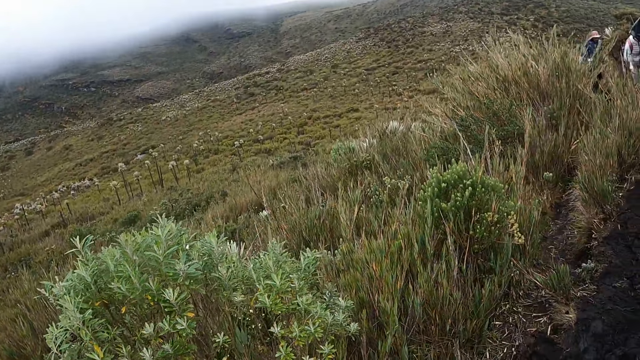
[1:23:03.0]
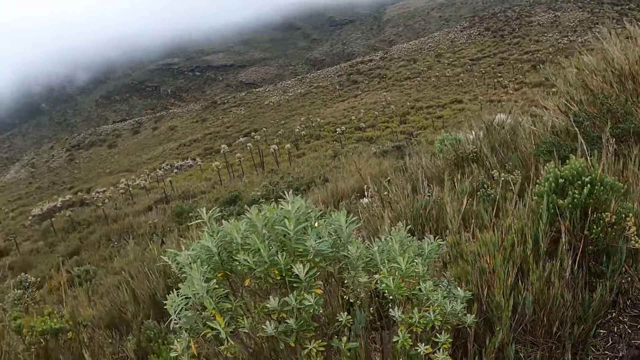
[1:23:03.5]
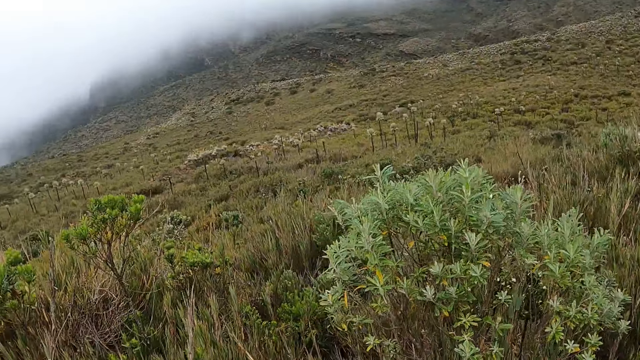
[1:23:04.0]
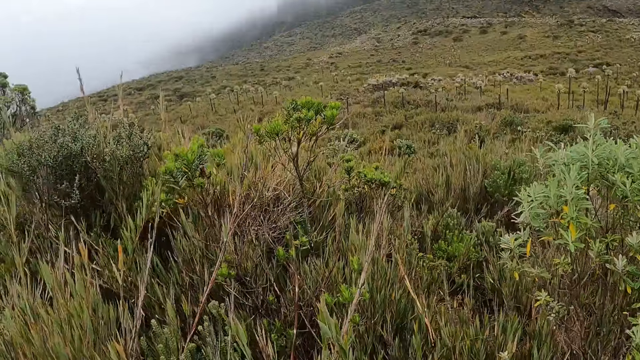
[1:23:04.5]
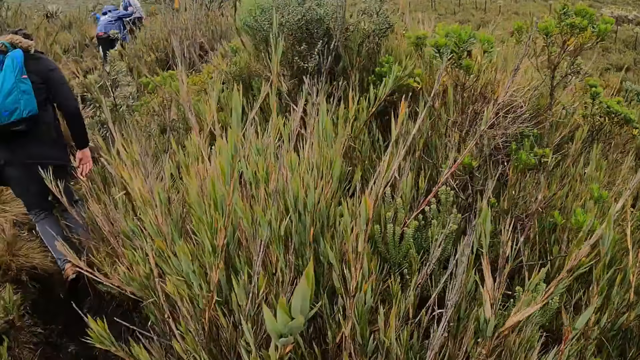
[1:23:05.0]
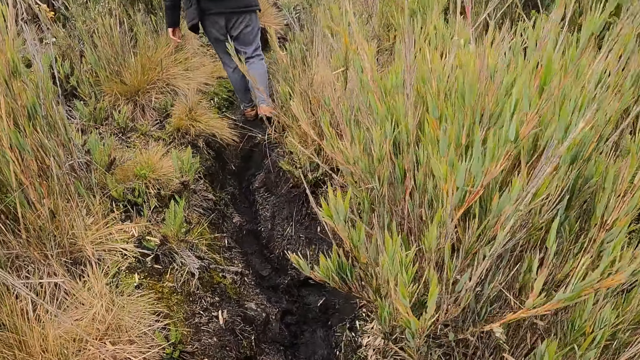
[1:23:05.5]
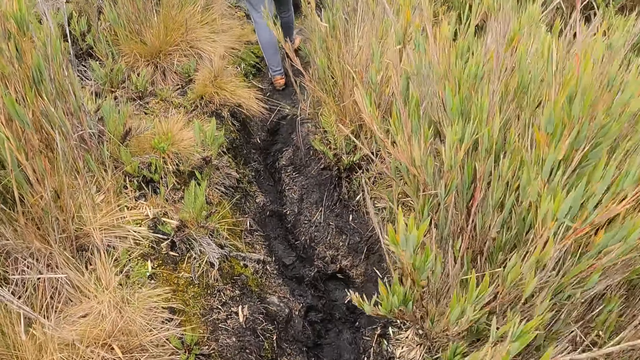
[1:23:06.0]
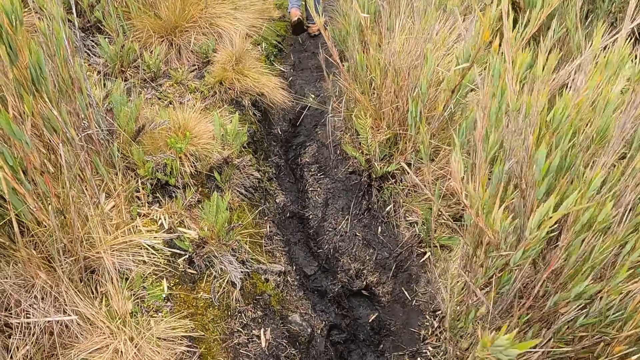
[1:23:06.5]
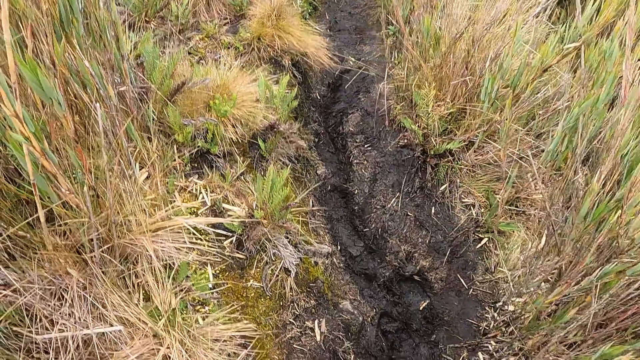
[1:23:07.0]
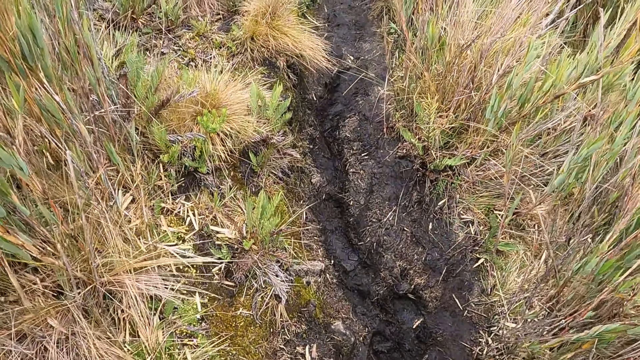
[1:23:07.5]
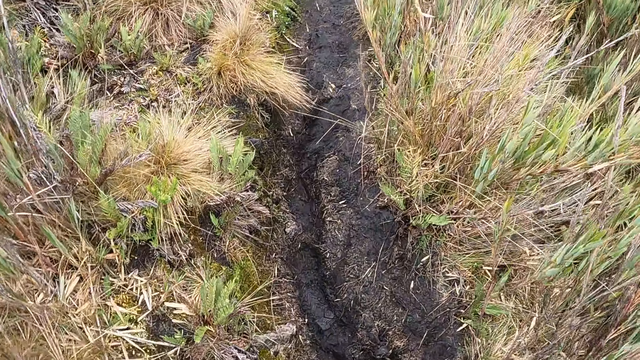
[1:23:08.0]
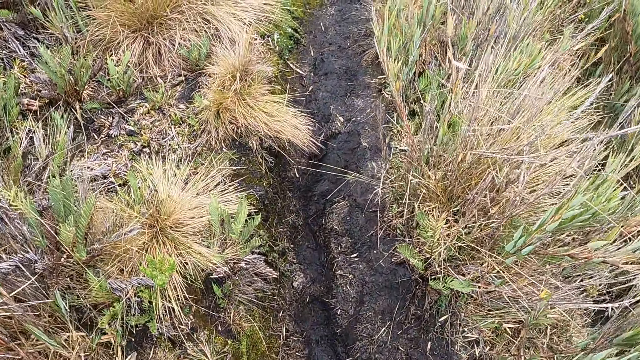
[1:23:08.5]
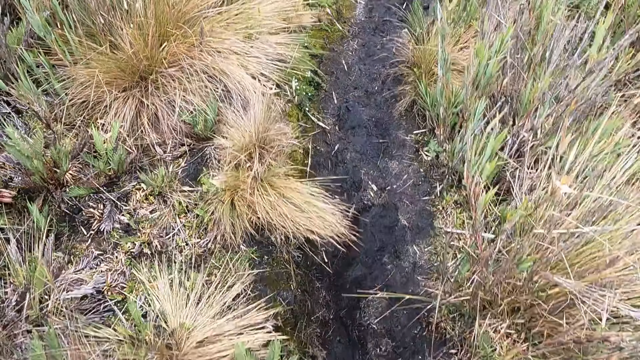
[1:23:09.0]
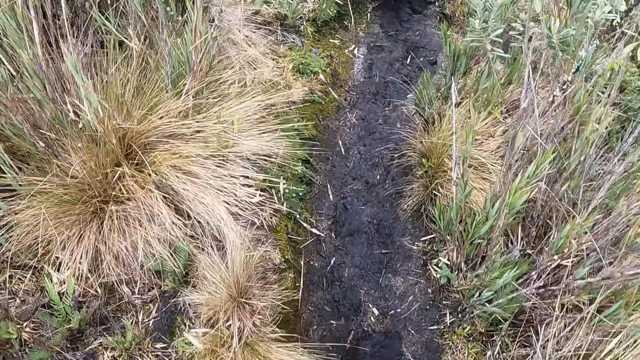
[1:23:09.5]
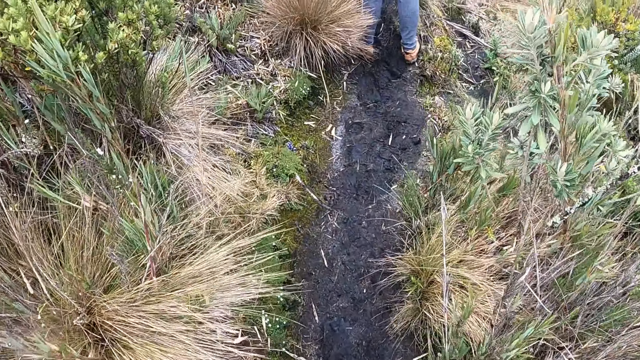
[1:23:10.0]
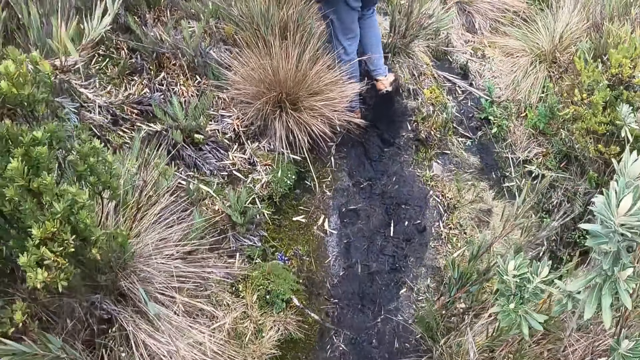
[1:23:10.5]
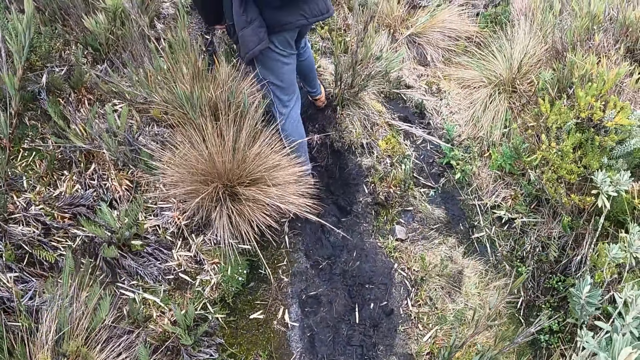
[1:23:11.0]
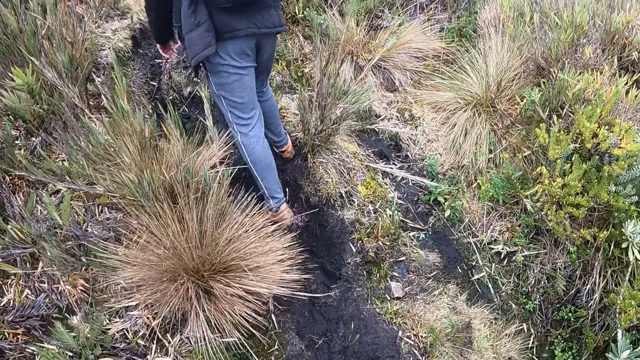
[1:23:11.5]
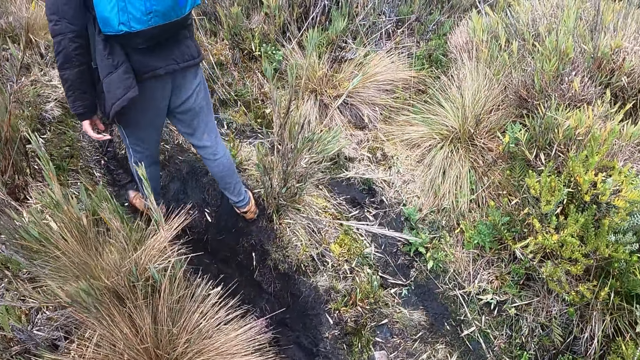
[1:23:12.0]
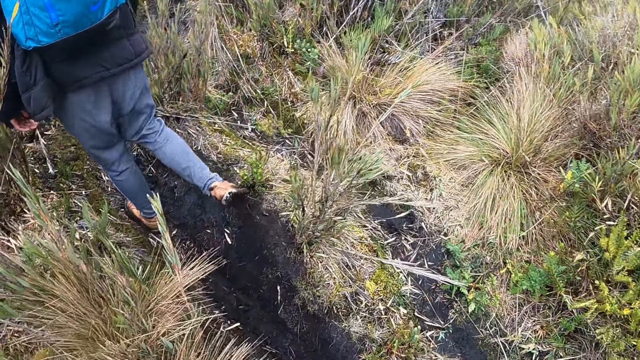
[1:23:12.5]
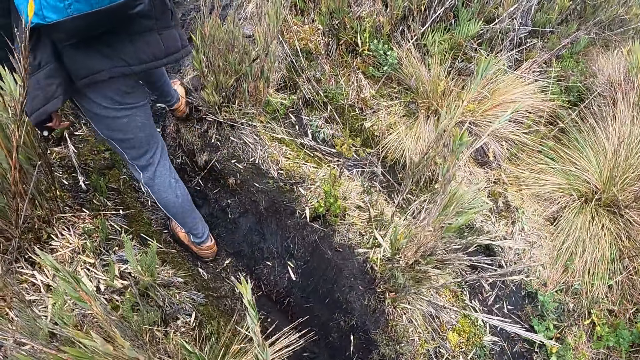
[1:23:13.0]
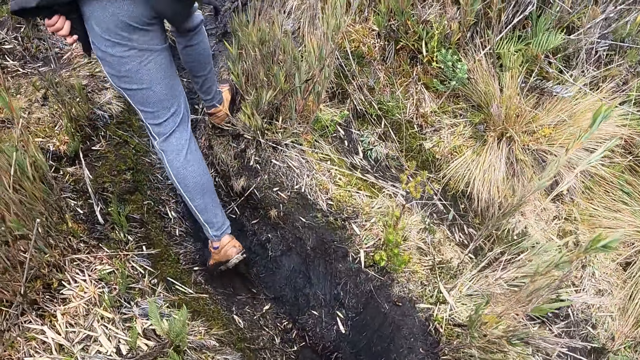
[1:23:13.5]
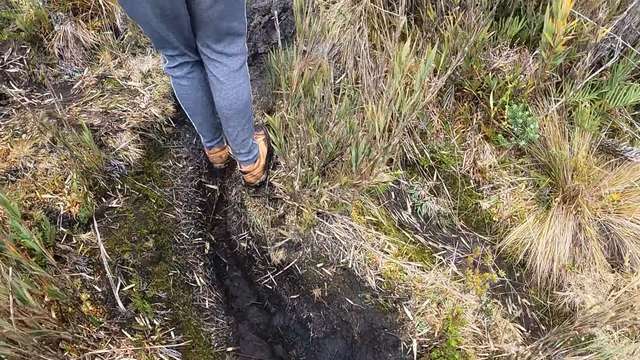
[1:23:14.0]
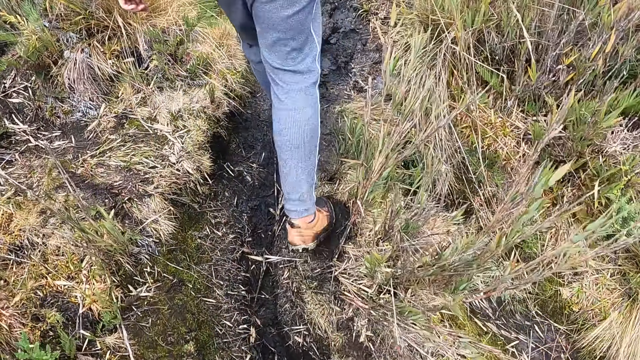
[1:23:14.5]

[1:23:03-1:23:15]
The camera wearer looks around. They climb a hill.

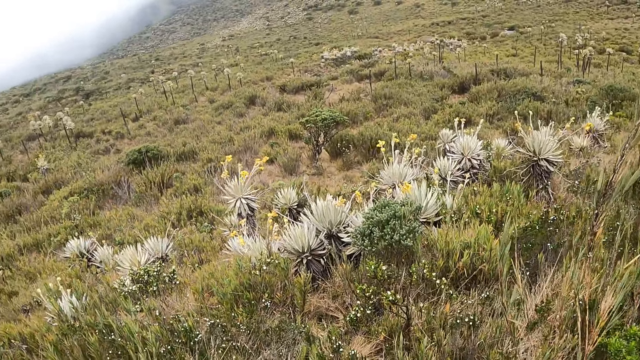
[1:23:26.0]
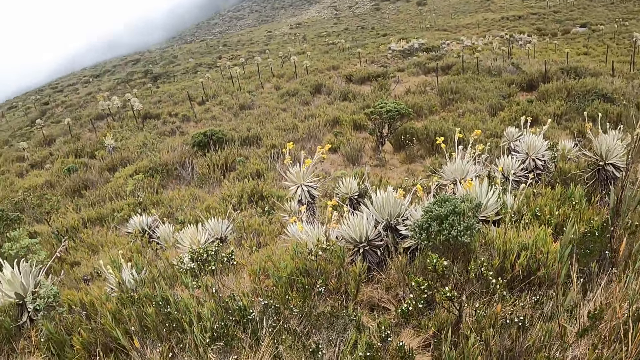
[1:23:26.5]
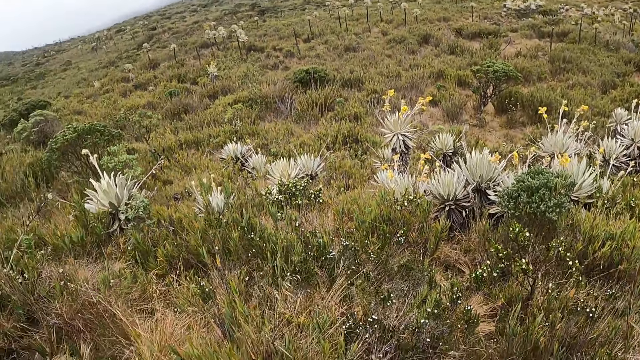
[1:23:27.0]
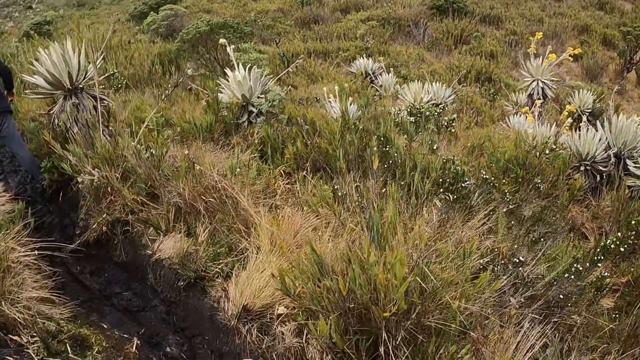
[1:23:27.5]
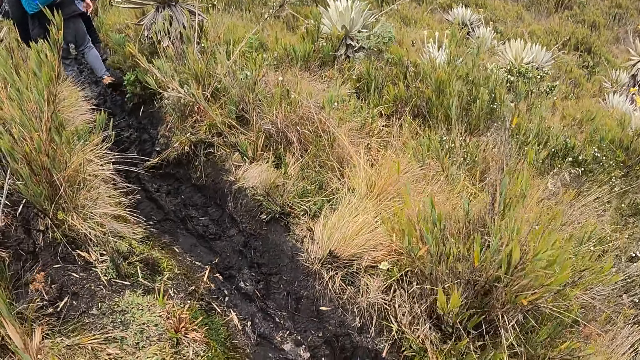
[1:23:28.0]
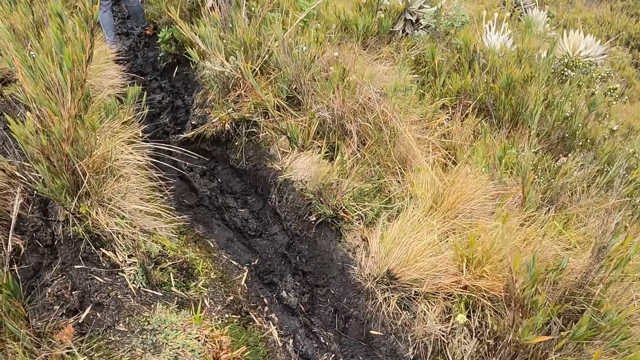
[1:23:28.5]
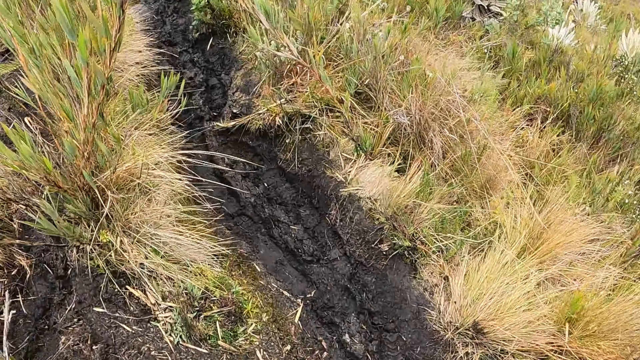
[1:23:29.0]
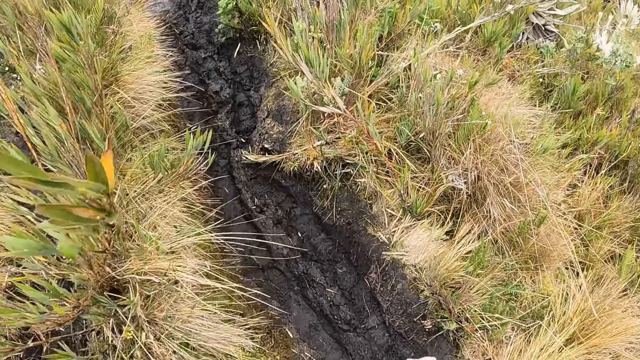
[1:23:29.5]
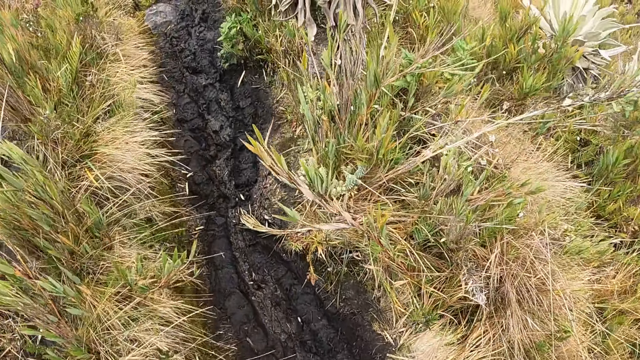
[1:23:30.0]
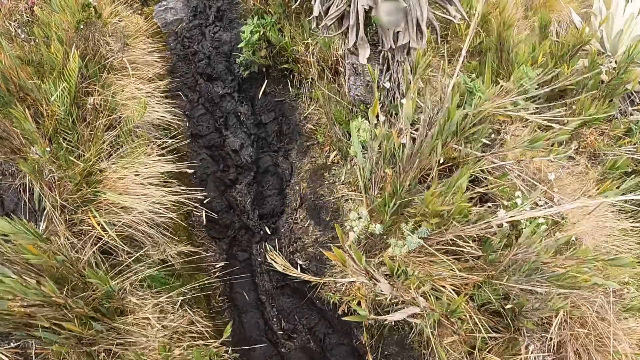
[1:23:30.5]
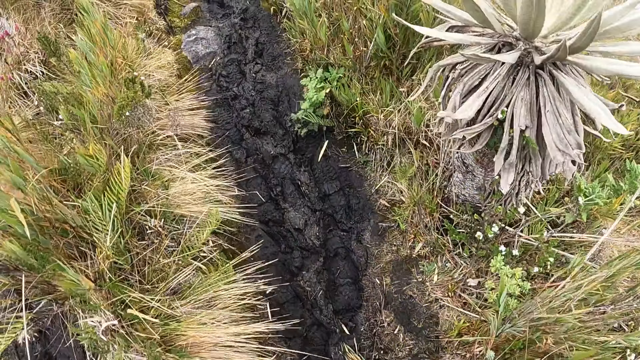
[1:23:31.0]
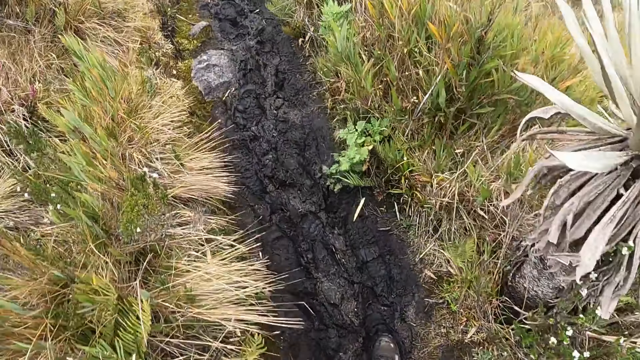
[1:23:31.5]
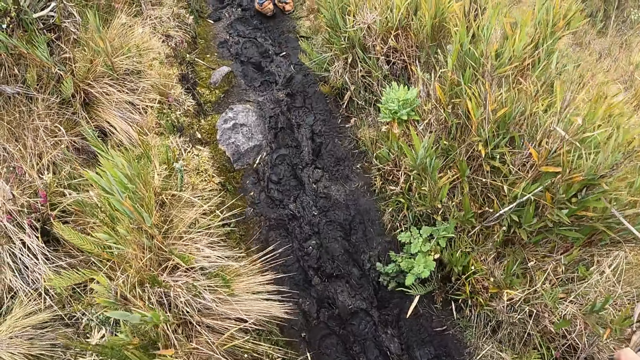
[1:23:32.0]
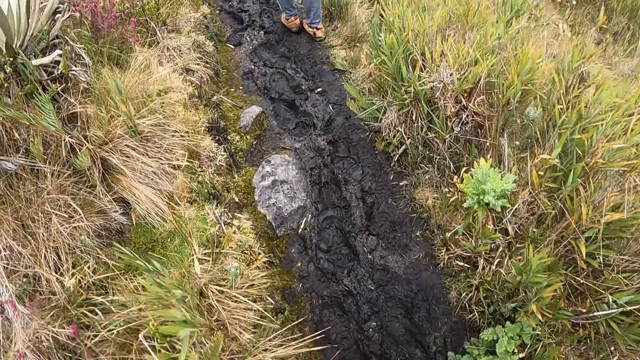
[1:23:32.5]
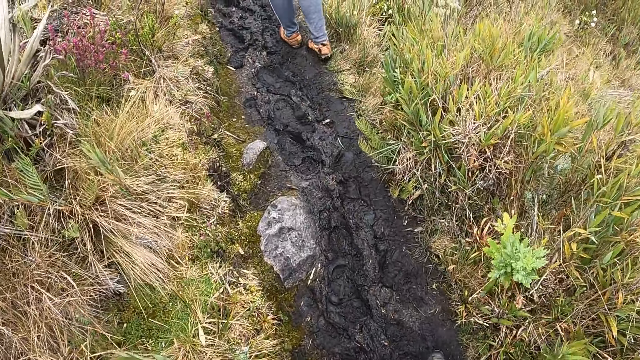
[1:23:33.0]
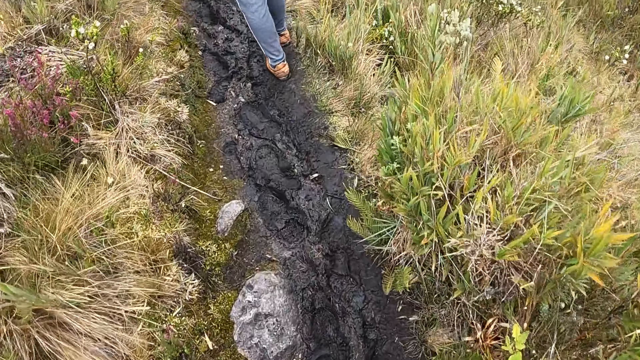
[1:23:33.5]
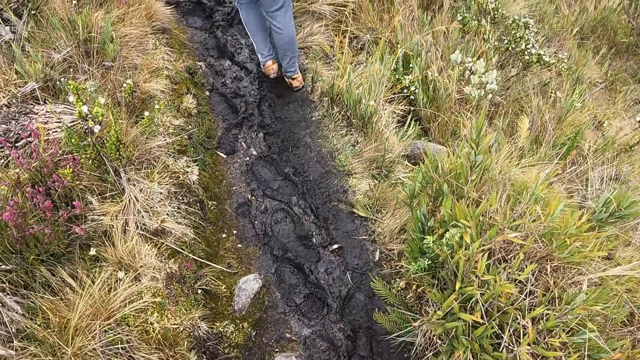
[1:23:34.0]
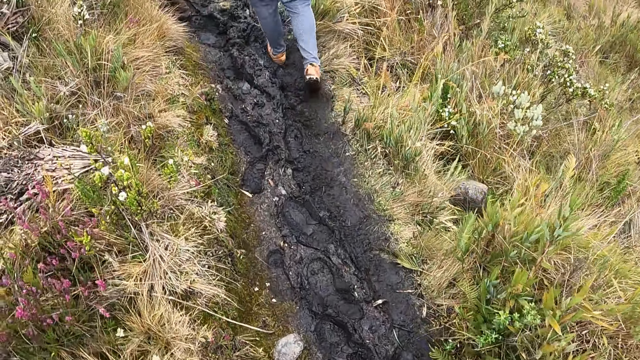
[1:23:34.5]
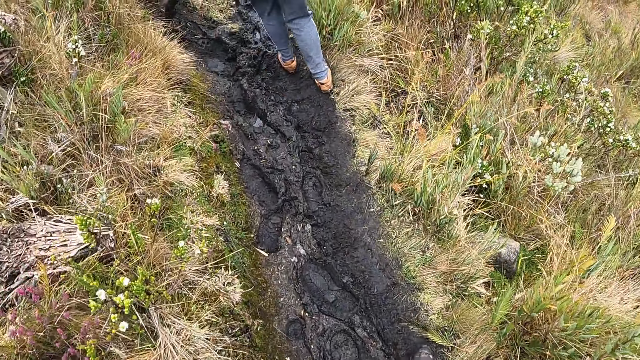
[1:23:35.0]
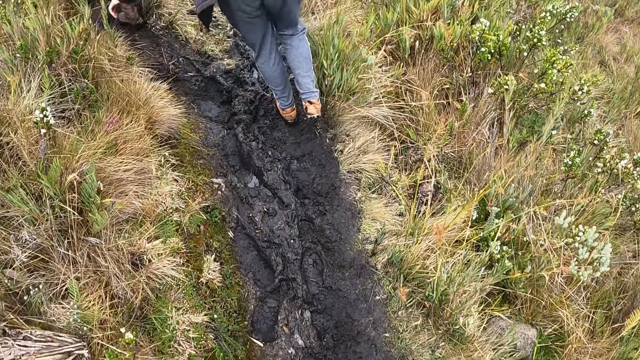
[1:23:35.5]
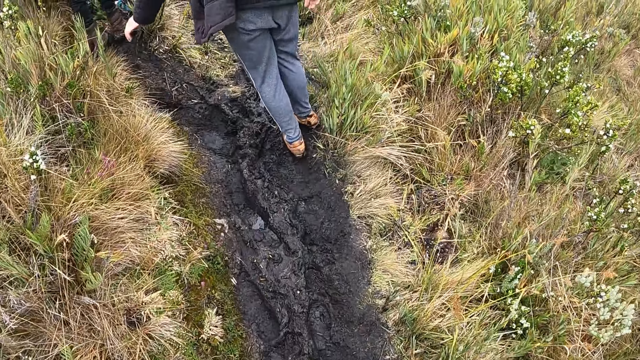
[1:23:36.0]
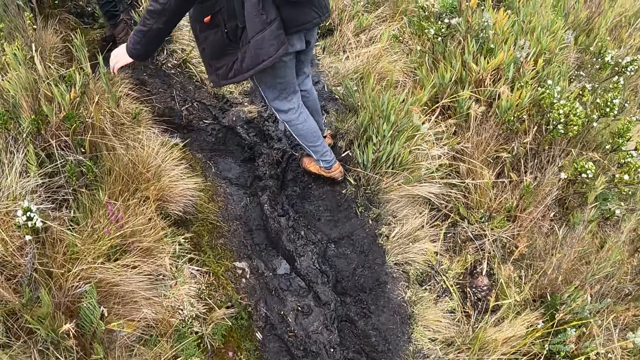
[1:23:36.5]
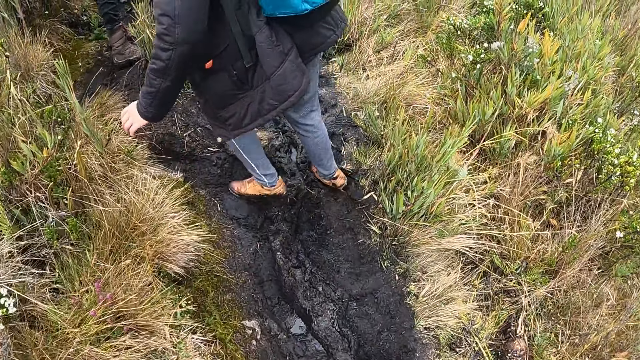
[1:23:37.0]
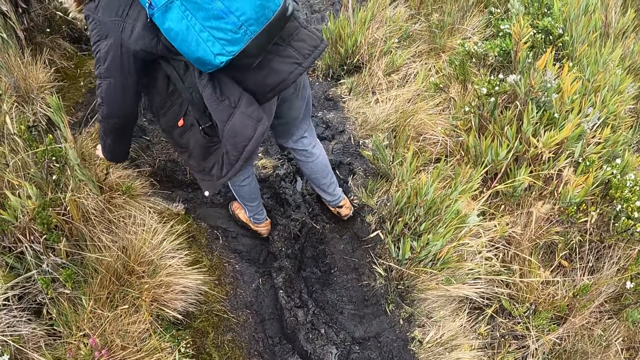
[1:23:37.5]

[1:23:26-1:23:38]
The camera wearer looks around. They climb a hill.
